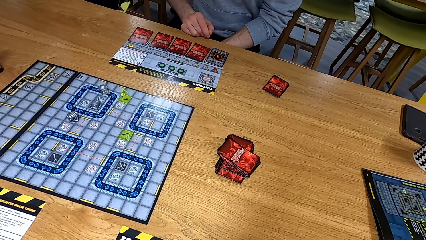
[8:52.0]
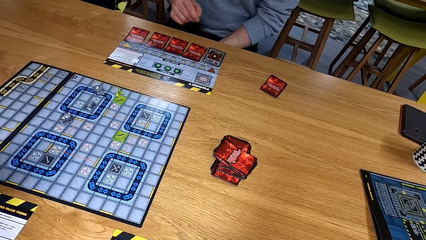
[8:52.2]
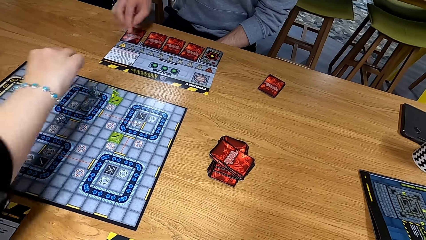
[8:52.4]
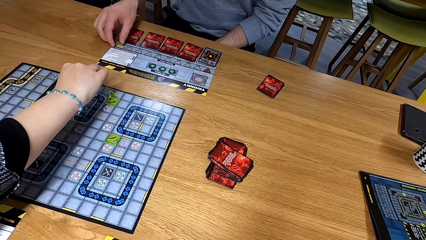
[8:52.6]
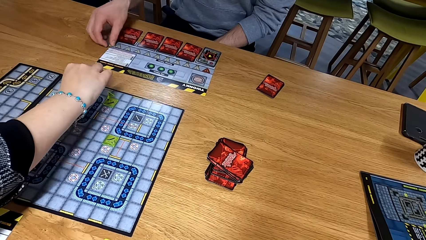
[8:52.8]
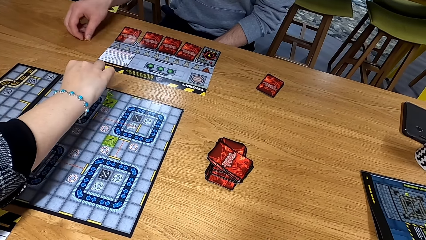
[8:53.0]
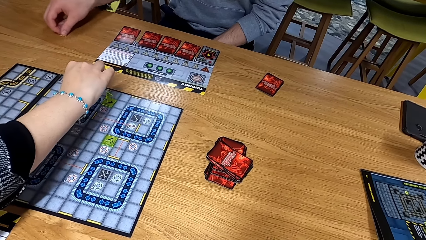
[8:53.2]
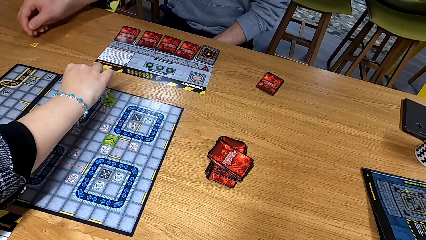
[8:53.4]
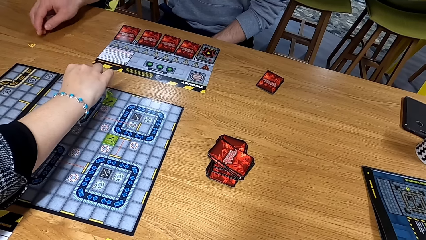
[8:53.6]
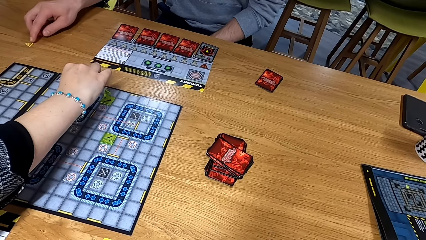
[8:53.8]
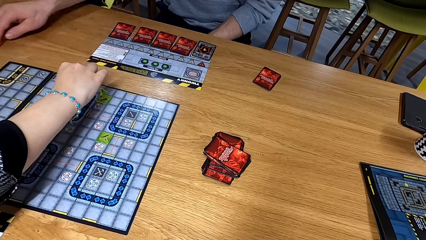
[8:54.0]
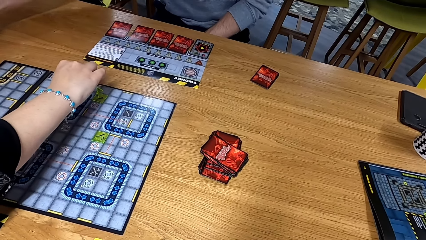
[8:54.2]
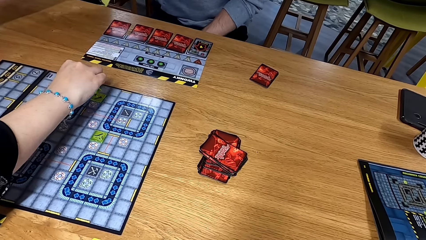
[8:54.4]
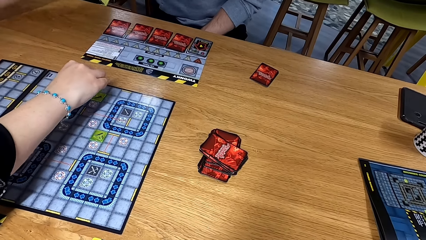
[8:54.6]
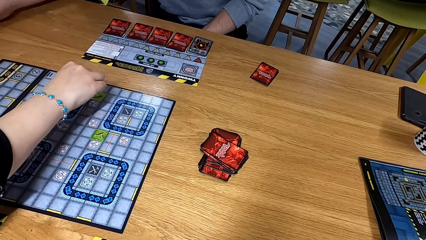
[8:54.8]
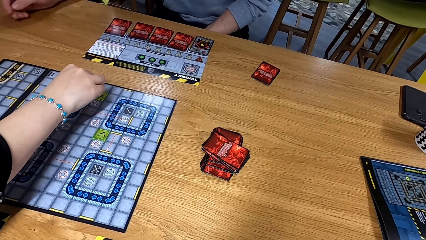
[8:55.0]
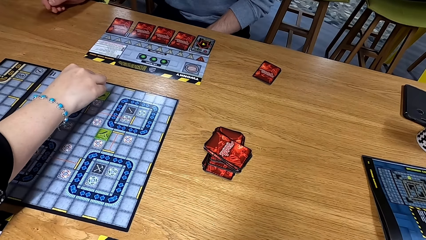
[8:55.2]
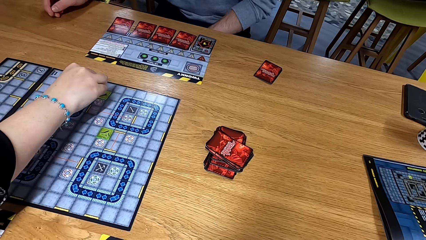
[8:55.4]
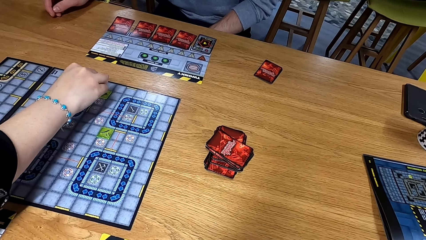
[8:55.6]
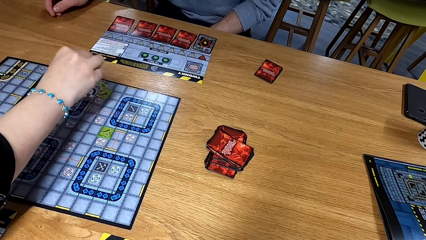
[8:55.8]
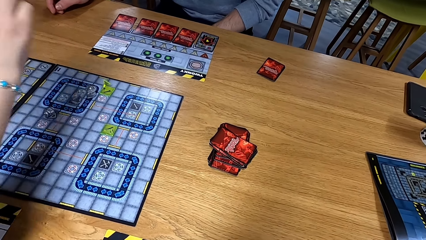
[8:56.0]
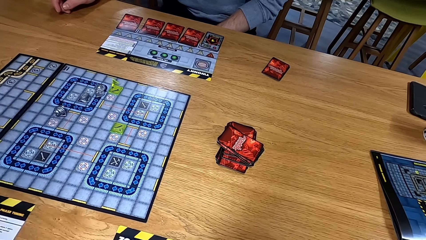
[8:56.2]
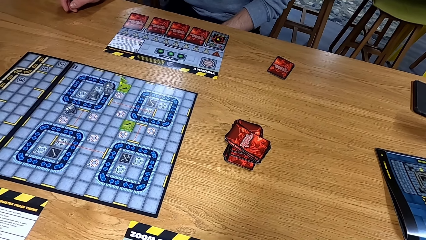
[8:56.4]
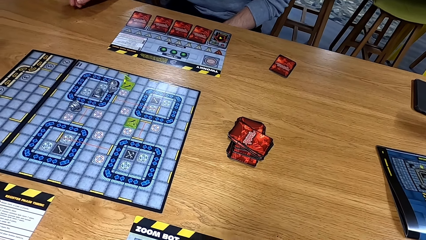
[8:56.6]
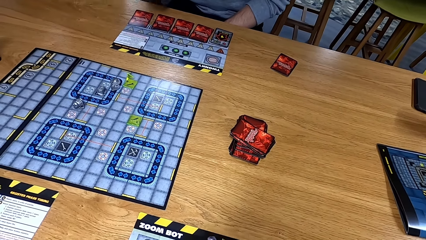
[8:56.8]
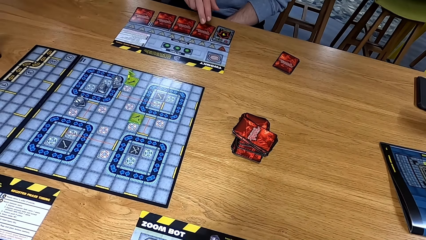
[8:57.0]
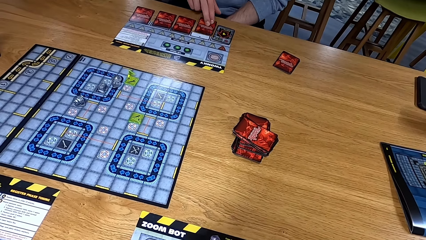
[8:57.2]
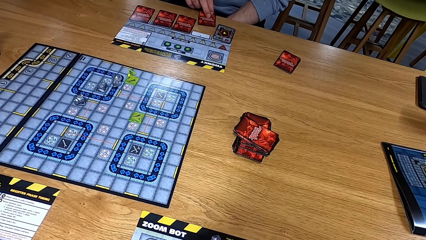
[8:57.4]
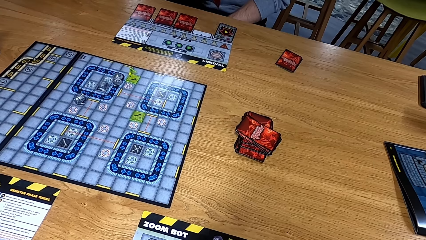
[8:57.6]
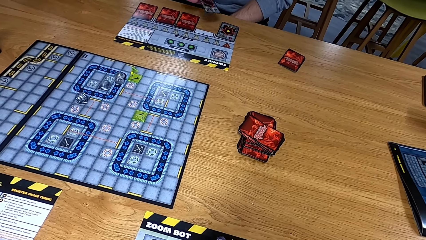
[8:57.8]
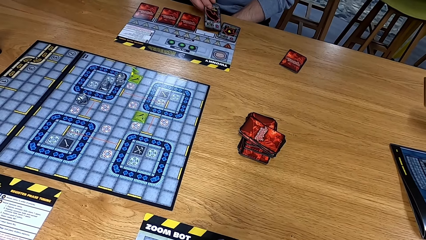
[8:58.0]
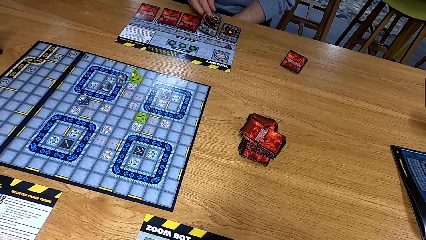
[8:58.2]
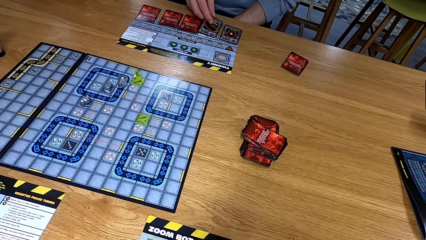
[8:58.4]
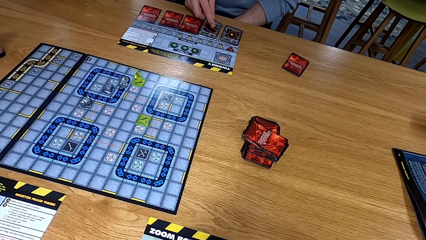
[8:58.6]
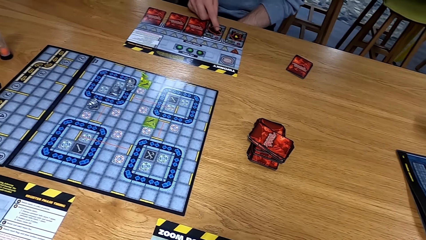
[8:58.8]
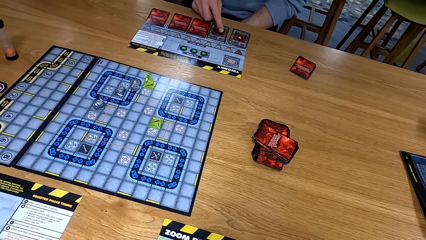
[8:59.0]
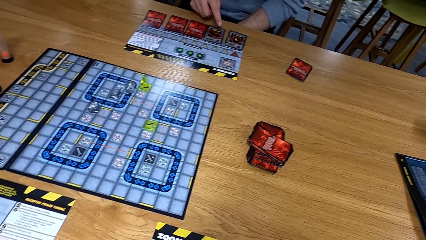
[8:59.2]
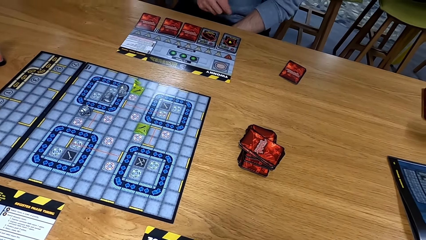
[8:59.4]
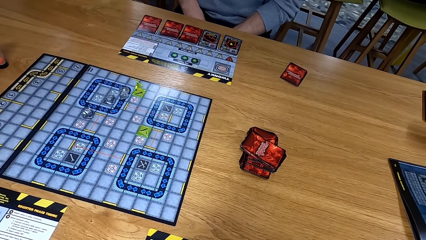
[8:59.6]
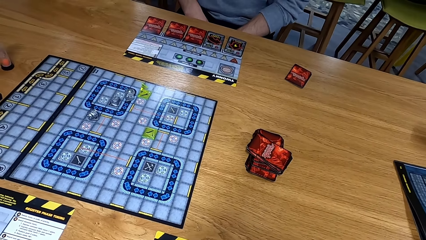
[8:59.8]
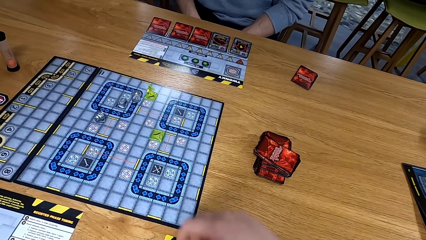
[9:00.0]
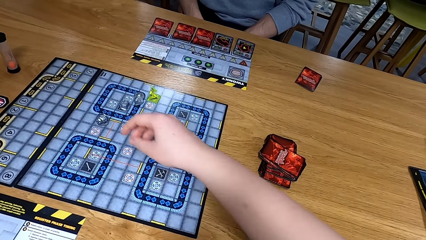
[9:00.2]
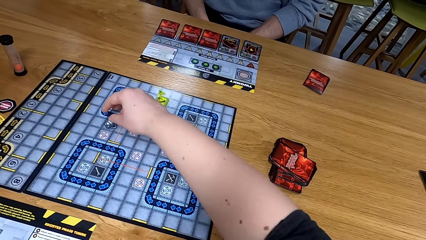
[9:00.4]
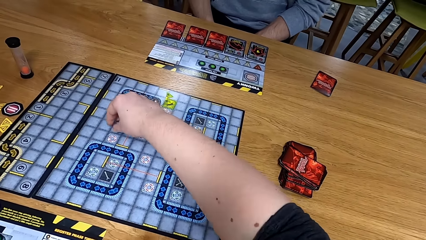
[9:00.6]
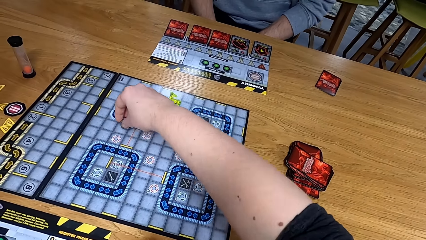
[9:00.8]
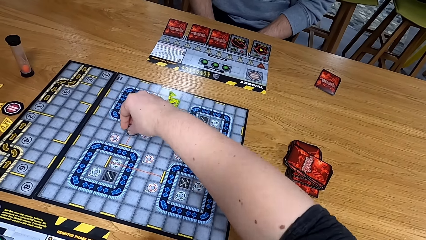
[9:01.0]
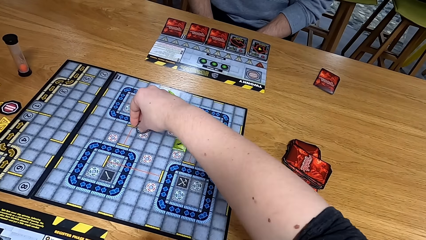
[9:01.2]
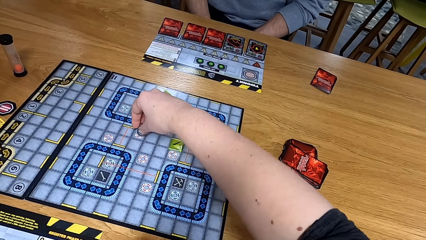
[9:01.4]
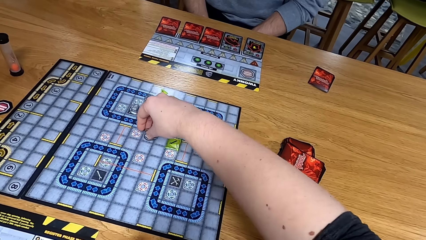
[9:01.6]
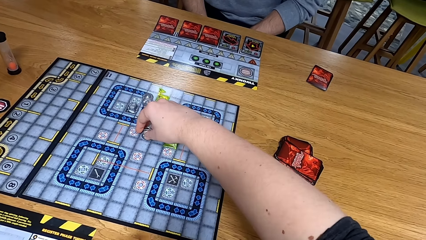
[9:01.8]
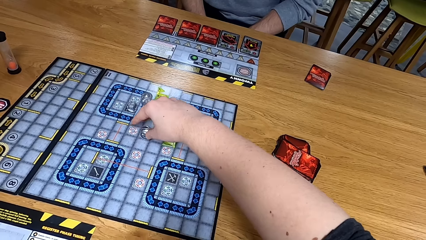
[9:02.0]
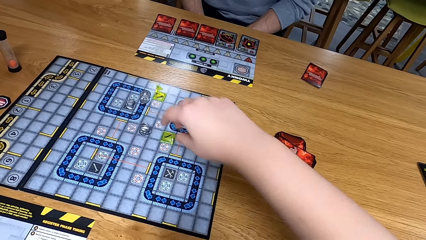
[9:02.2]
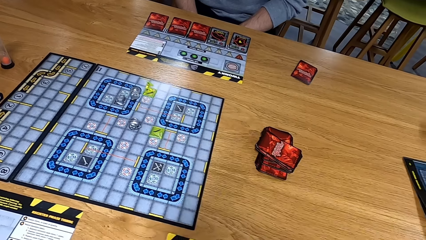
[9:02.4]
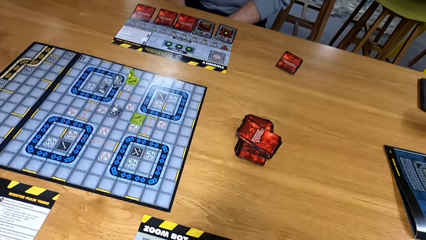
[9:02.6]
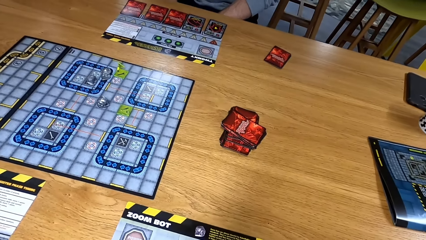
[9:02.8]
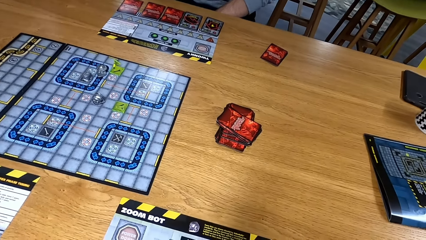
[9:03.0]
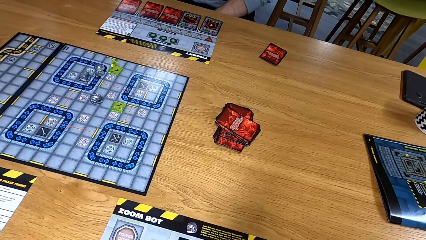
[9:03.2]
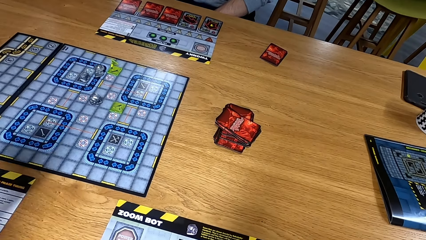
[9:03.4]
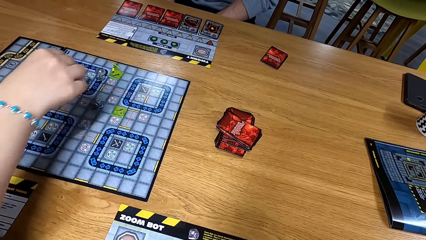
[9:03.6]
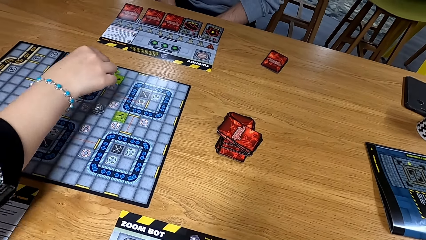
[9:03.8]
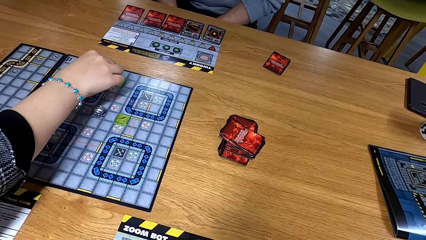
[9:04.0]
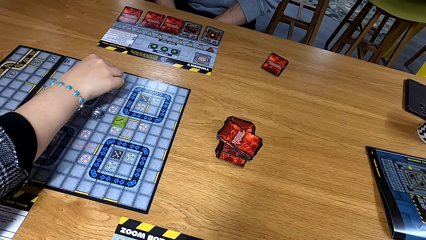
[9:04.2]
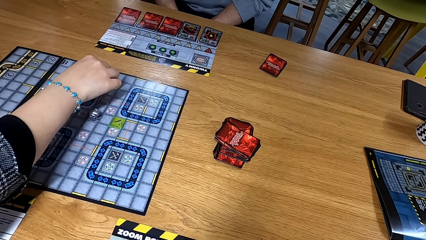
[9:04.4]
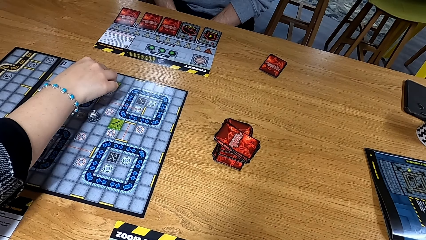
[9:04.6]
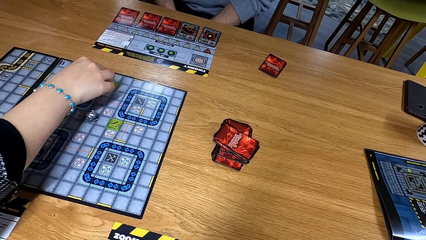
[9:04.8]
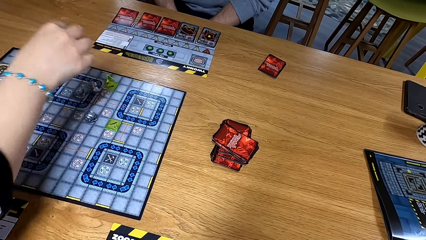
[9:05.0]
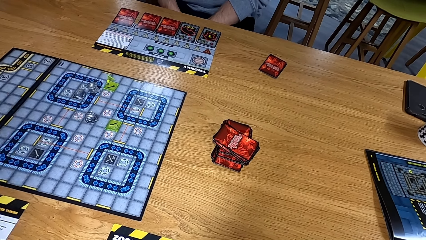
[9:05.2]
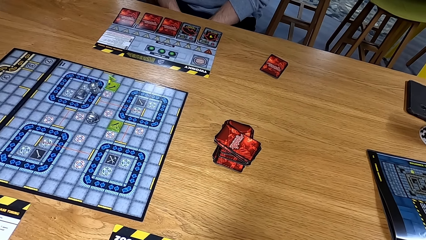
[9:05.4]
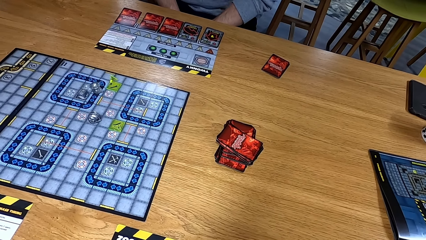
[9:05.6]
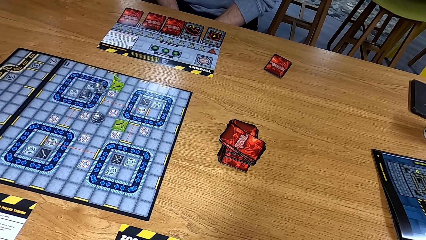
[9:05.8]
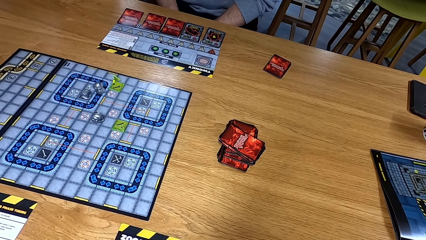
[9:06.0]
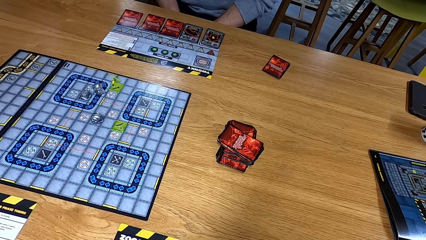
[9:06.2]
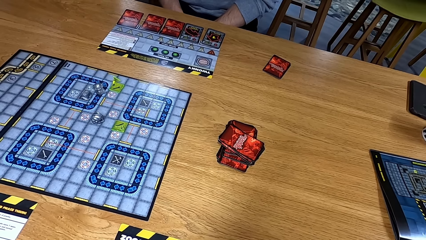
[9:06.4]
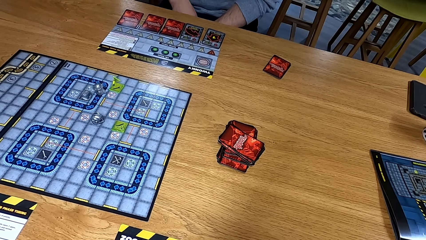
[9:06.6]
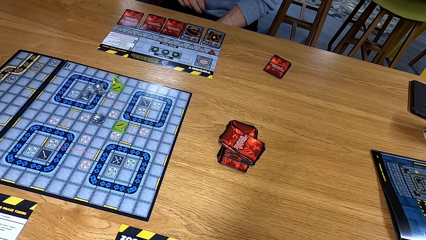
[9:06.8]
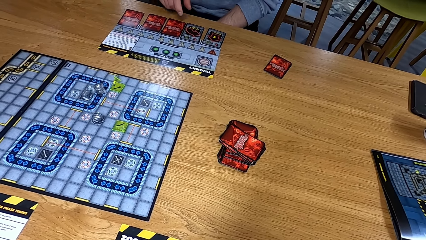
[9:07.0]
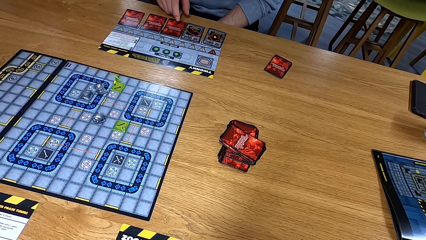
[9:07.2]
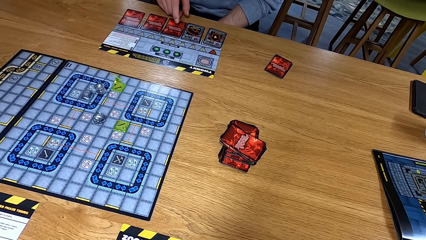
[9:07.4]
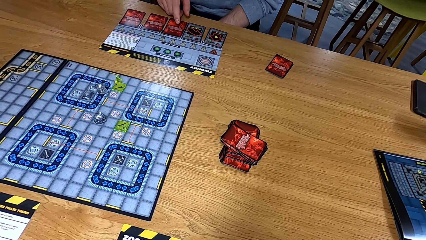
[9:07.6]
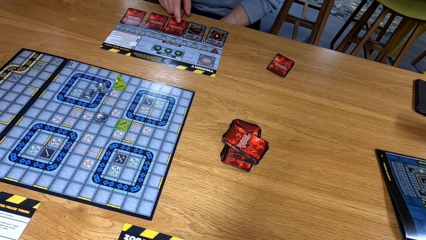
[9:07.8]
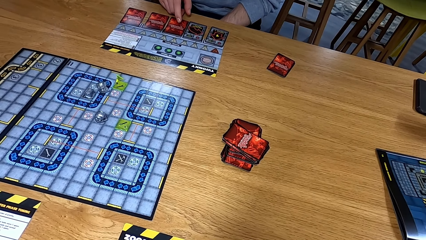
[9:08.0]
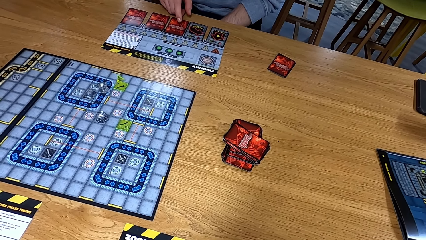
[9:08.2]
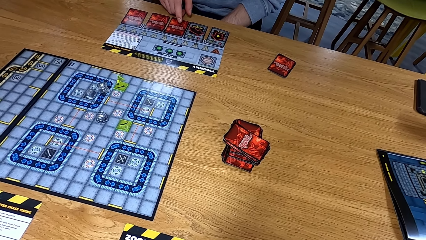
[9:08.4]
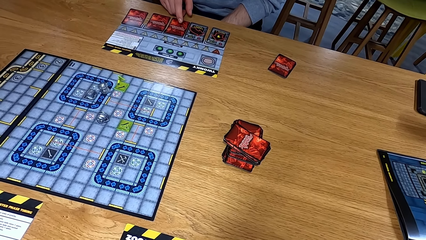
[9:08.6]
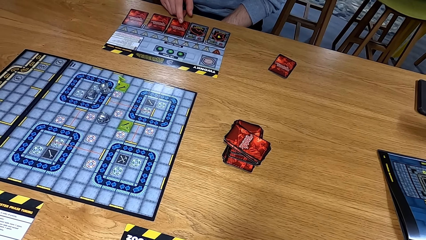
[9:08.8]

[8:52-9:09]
A man moves a dice. Another man picks up a card and puts the card down. The camera wearer moves the path tile or dice on the game board. The first man moves the dice. The first man turns the path tile on the game board.
